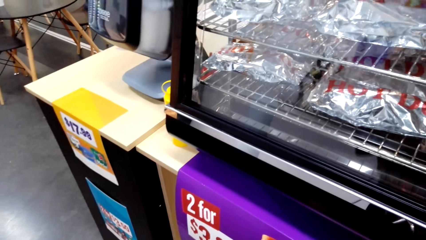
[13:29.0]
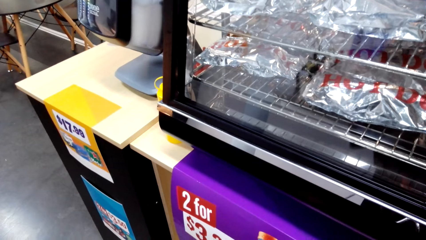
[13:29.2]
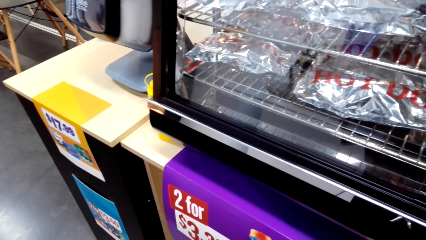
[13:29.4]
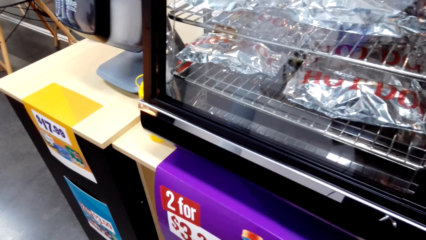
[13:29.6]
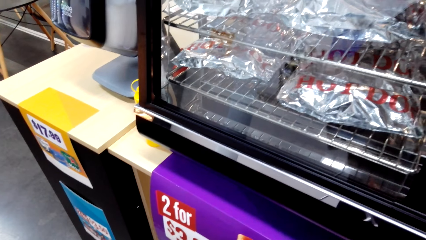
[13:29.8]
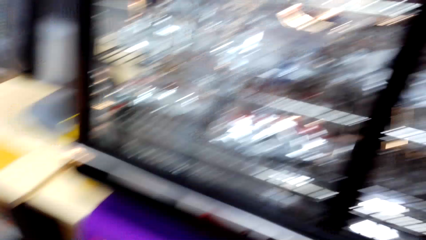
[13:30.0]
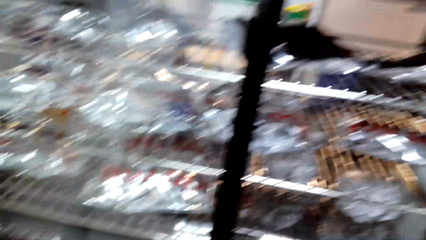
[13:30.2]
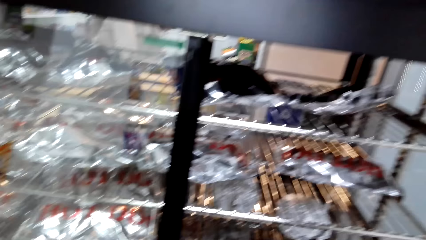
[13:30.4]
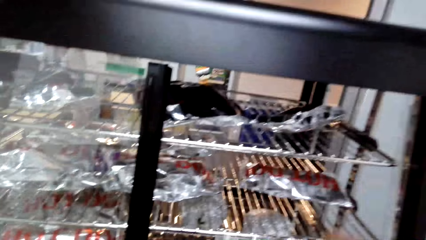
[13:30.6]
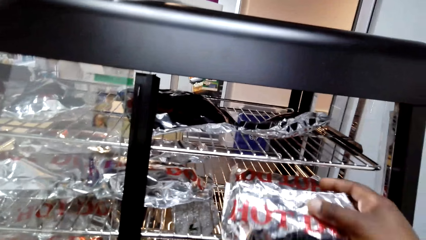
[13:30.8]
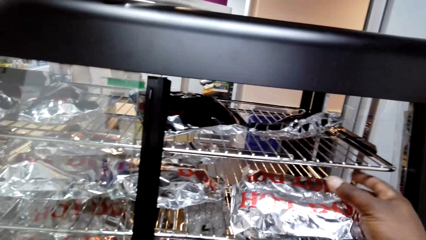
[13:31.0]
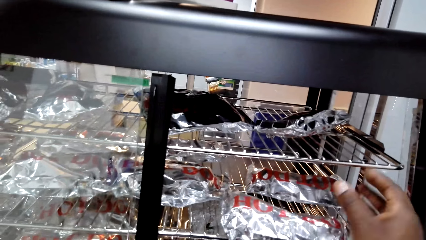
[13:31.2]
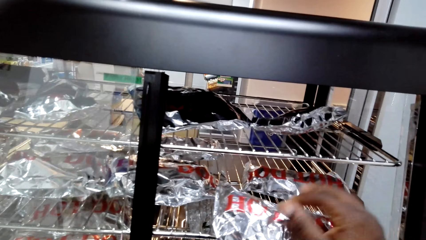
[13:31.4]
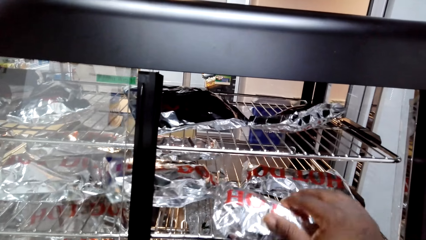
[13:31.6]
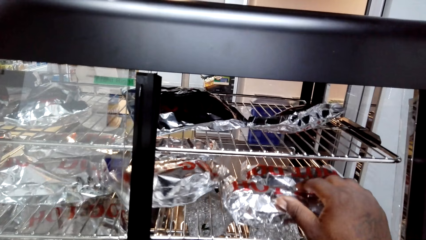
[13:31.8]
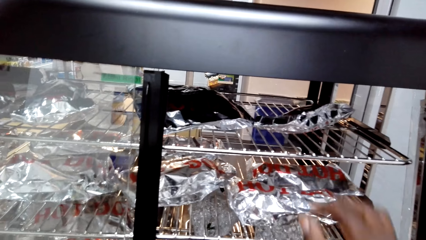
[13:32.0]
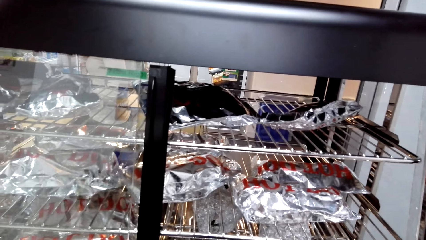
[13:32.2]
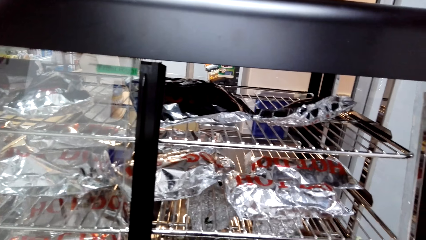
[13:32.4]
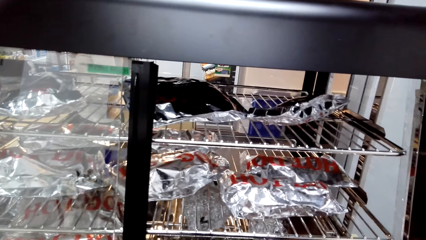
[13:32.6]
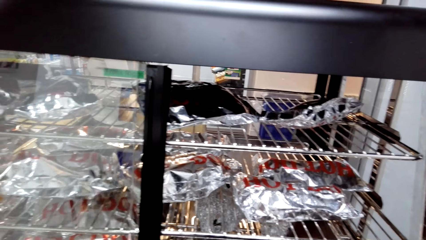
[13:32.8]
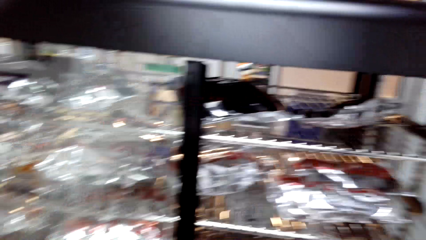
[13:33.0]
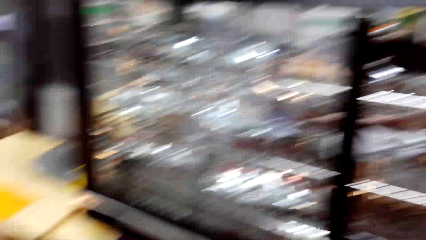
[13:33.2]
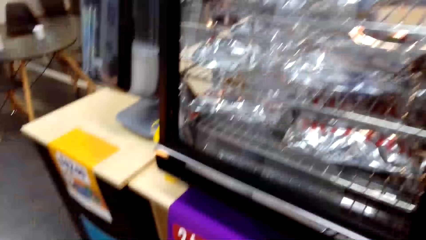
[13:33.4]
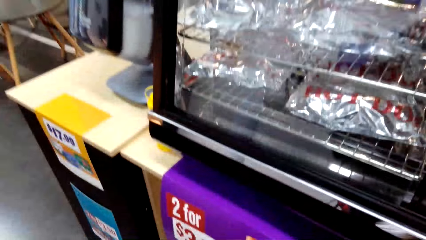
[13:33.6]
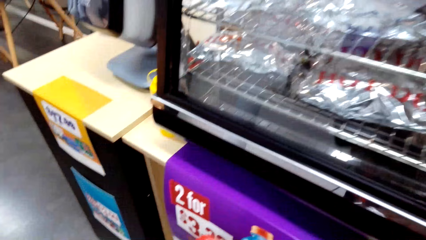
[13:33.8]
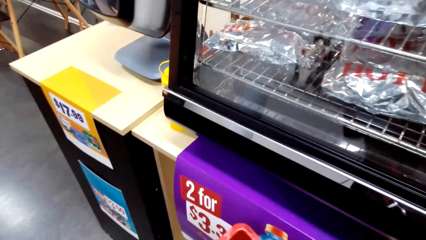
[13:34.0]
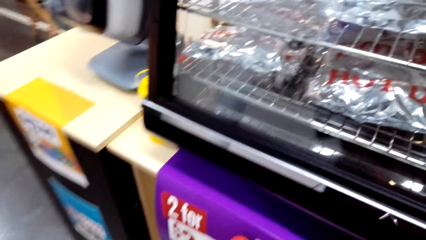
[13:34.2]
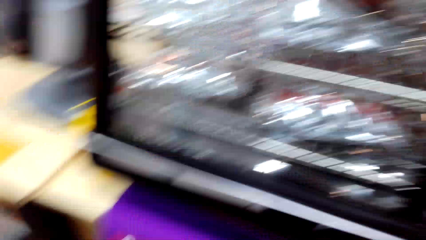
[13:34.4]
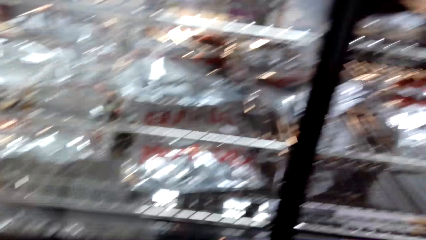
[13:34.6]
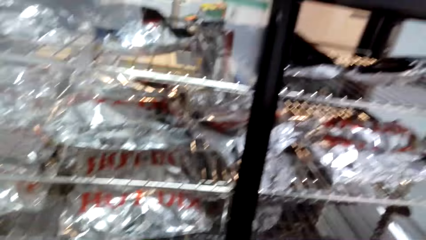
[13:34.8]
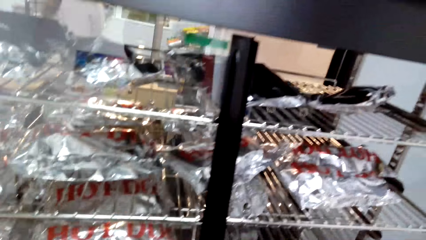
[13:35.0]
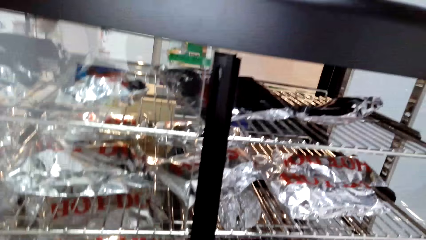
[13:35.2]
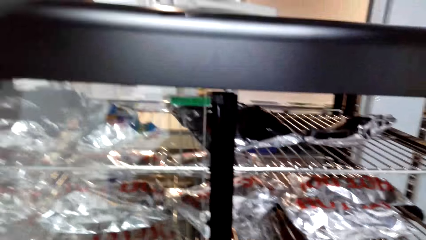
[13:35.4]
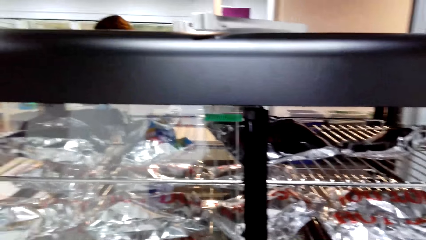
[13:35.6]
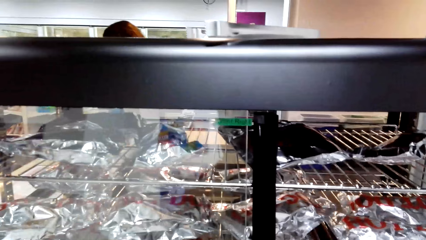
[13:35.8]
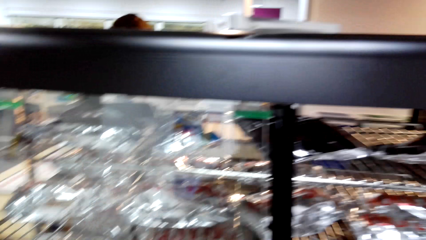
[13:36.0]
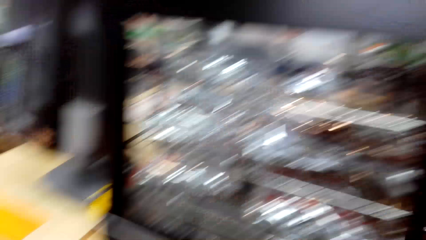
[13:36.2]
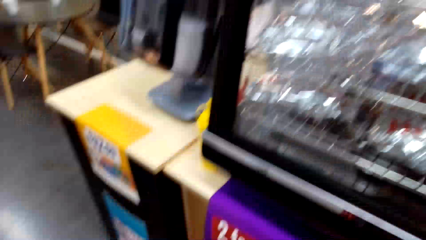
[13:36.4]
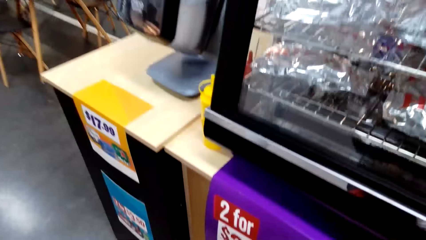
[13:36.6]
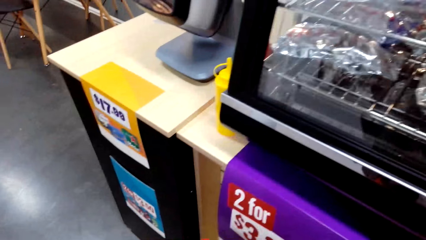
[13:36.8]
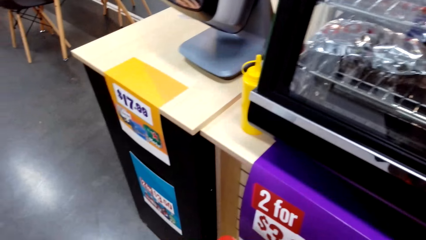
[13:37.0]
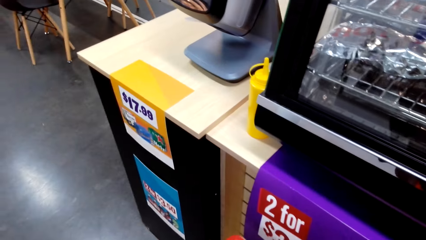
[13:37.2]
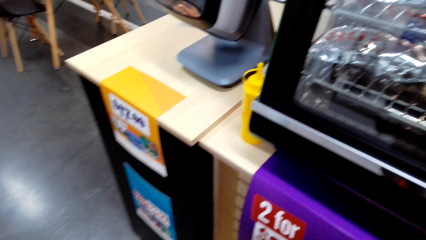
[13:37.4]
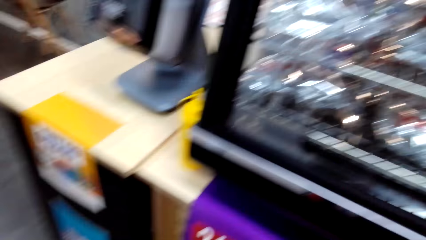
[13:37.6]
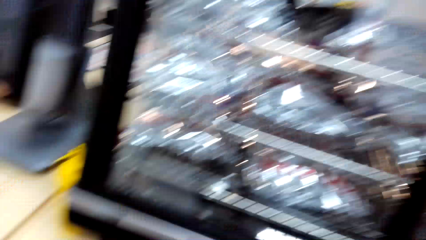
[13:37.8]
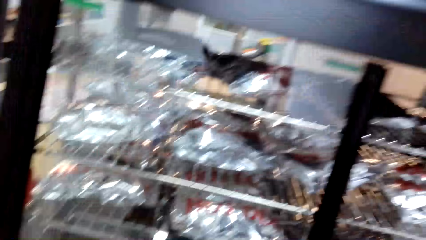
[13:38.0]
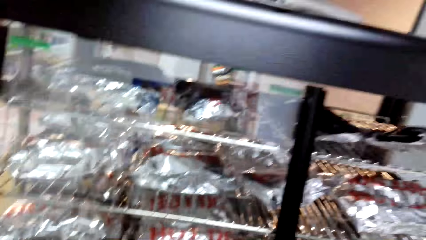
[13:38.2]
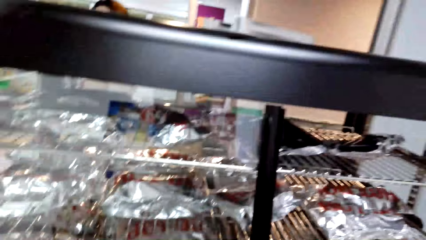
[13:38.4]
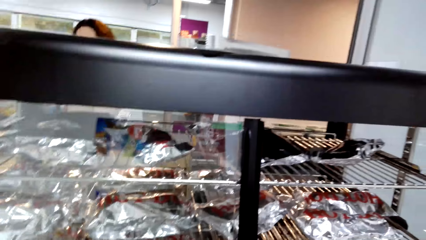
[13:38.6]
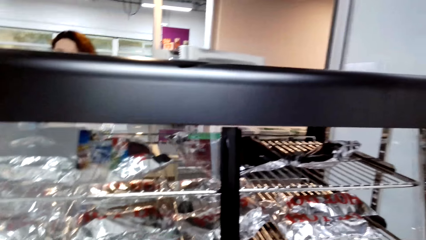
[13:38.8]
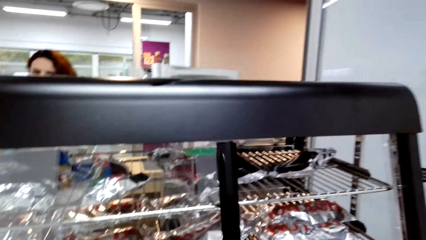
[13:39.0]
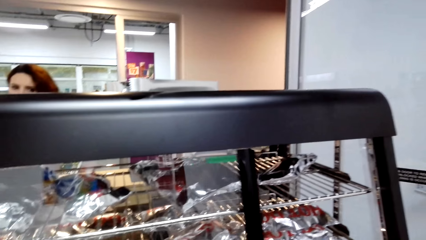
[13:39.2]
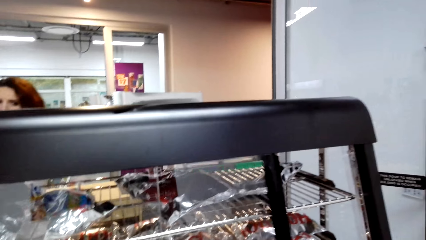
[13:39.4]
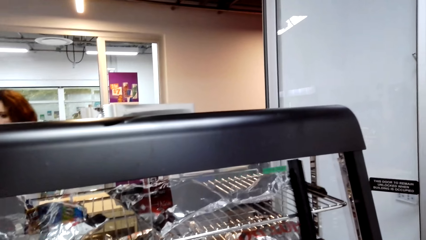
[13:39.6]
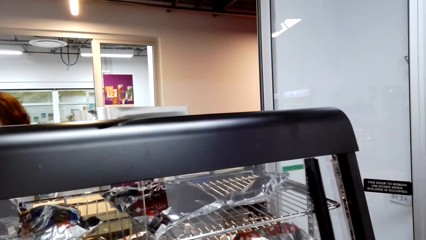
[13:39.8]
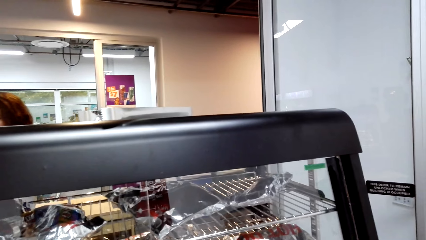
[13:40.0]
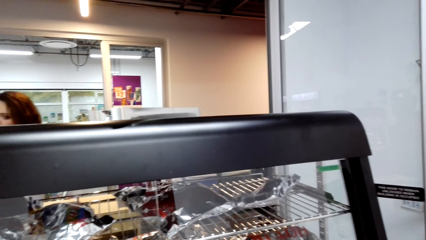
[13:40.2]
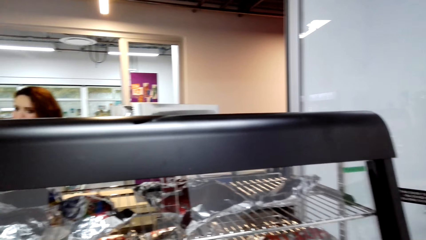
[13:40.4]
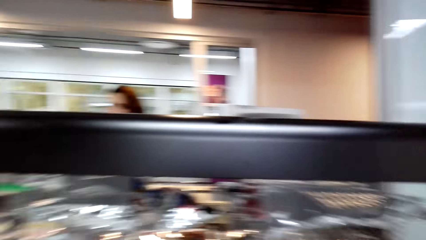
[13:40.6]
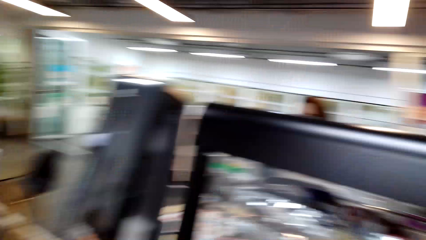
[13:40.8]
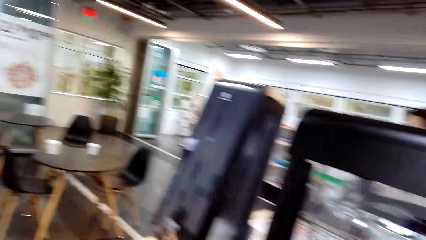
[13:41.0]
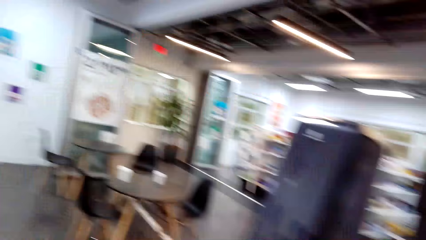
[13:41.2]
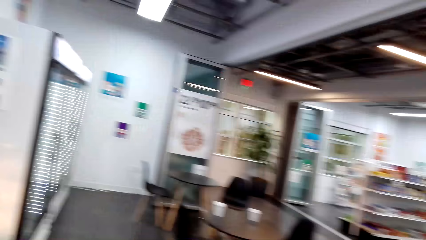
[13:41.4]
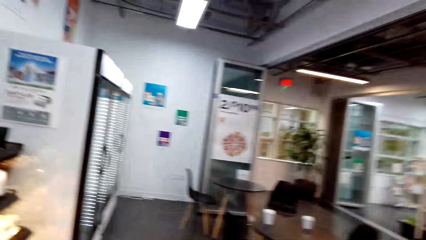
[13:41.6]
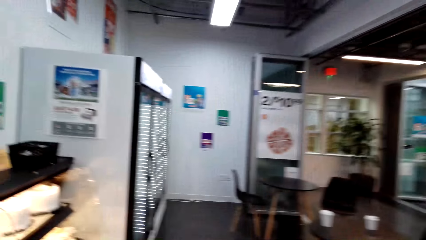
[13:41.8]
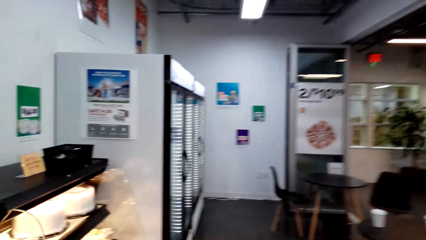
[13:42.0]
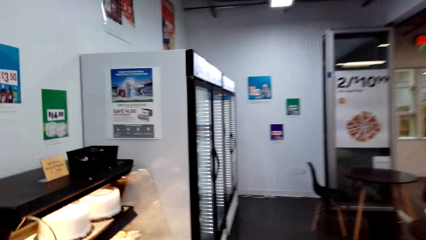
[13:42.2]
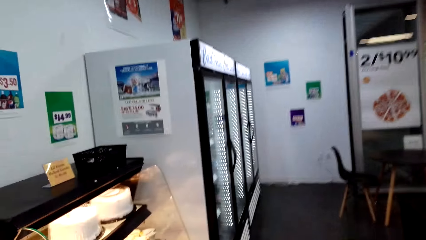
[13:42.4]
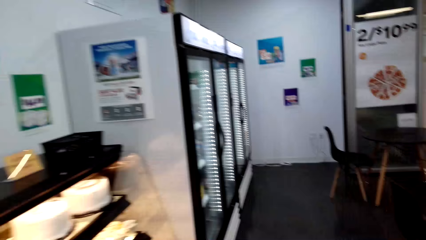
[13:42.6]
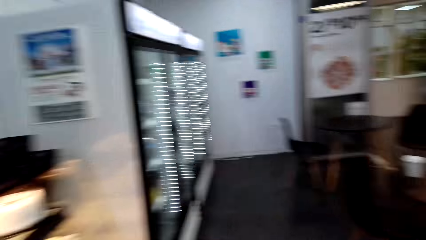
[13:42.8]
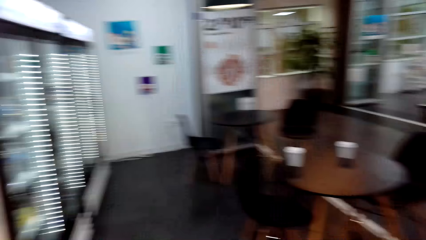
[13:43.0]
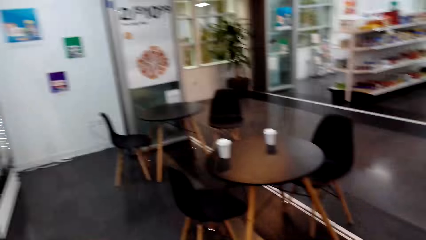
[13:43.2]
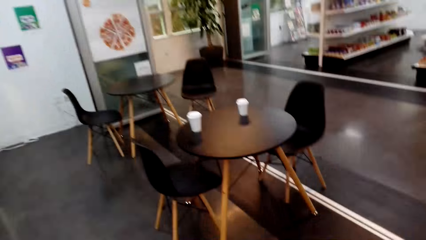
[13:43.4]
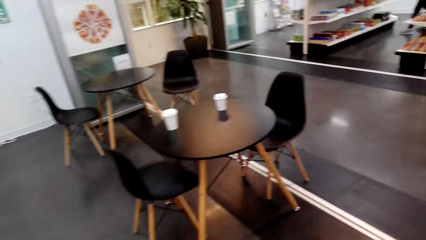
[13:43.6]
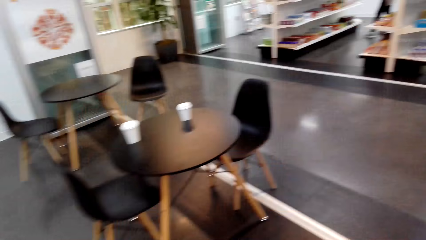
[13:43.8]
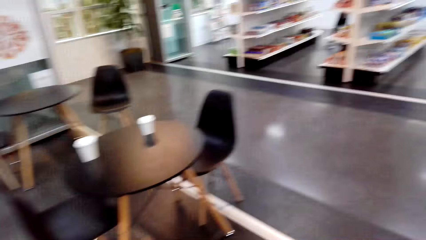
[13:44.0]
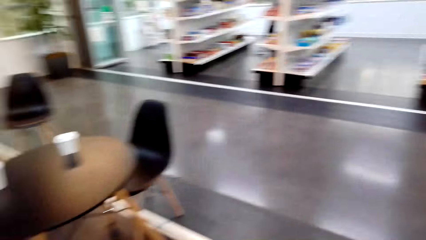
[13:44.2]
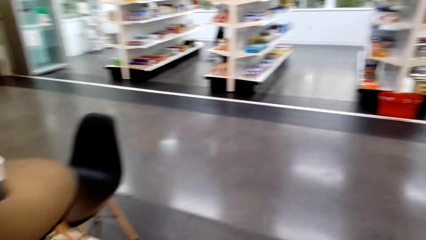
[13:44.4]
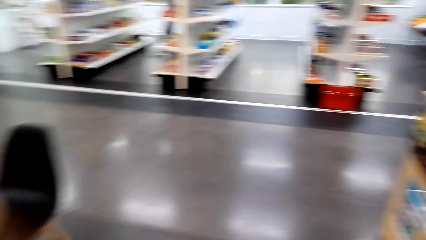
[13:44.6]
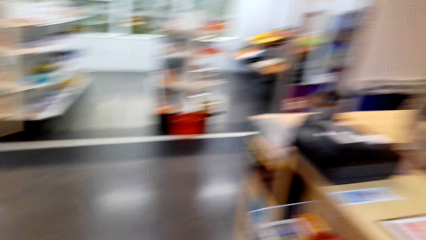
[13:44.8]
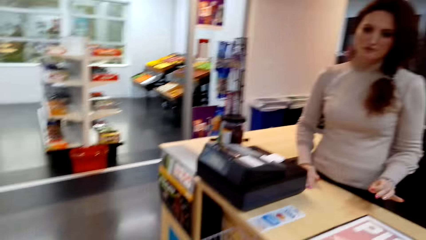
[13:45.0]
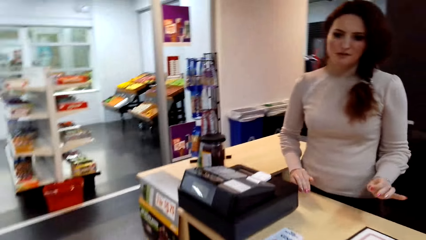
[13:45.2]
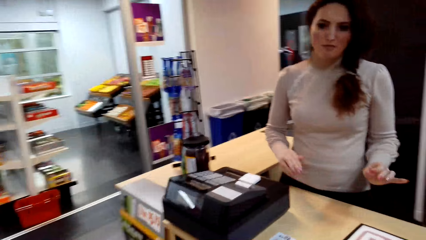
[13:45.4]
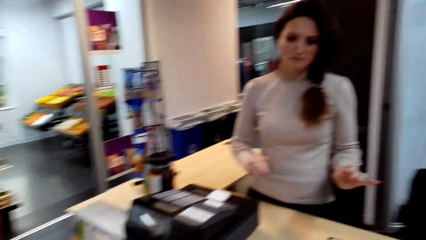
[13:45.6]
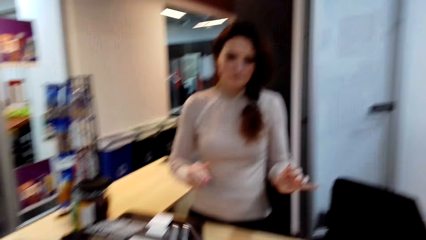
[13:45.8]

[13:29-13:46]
The camera wearer picks something. They put another hotdog in a display warmer. They push the hotdog in the display warmer. They look down. They look around. They look down again. They close the display warmer. They walk around.
